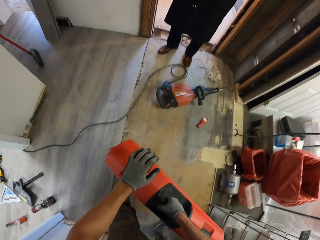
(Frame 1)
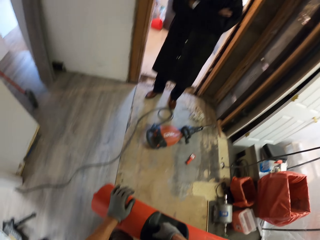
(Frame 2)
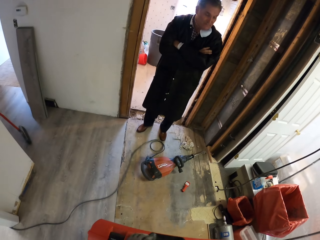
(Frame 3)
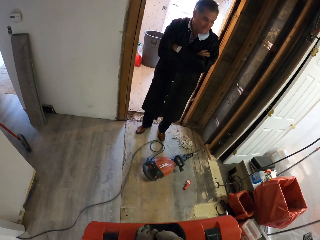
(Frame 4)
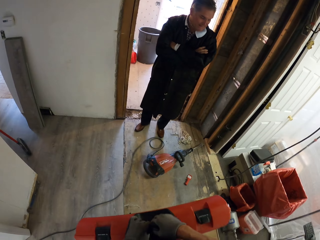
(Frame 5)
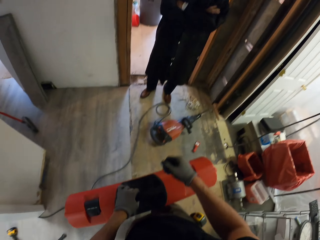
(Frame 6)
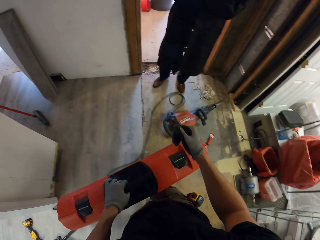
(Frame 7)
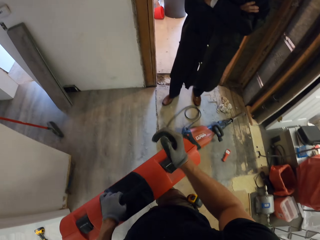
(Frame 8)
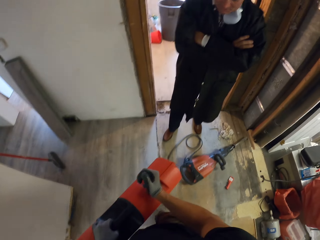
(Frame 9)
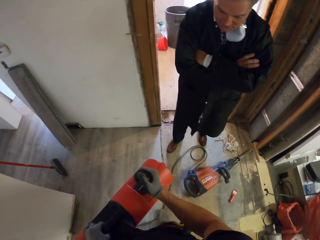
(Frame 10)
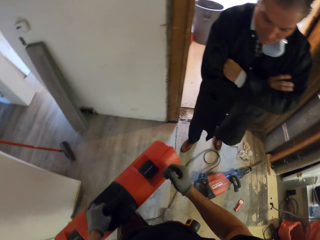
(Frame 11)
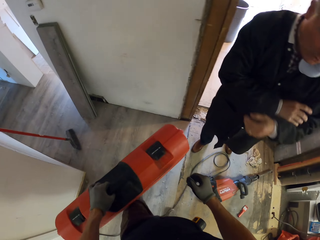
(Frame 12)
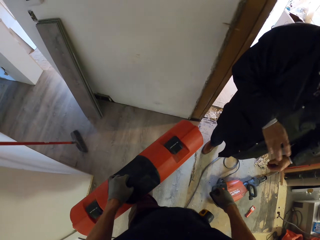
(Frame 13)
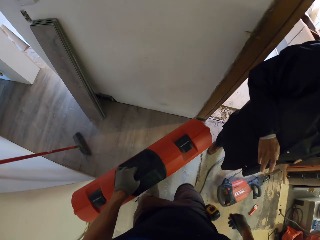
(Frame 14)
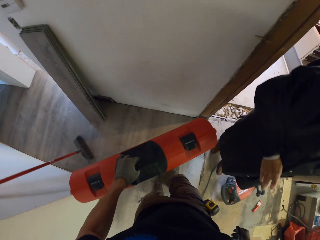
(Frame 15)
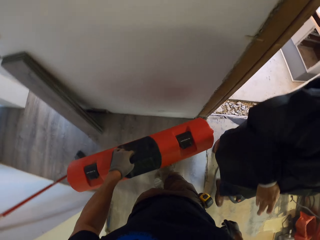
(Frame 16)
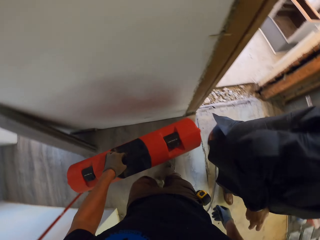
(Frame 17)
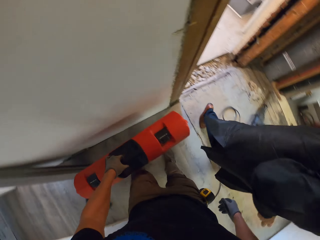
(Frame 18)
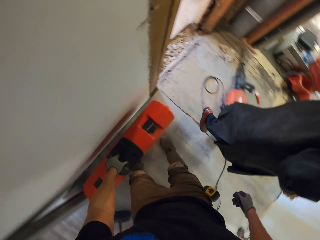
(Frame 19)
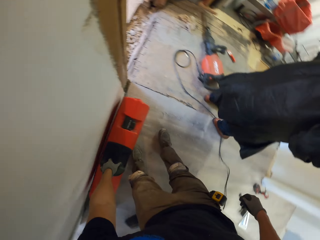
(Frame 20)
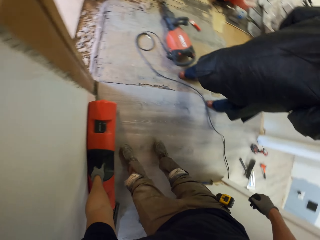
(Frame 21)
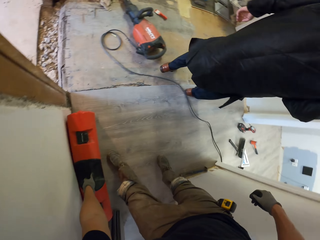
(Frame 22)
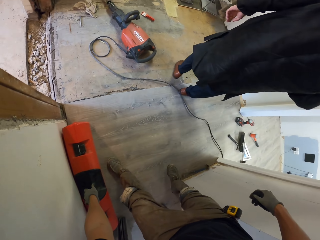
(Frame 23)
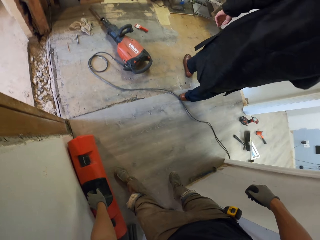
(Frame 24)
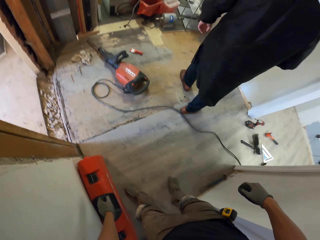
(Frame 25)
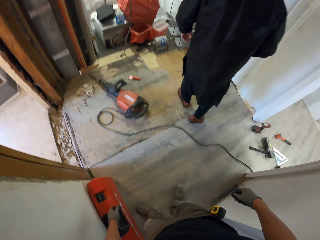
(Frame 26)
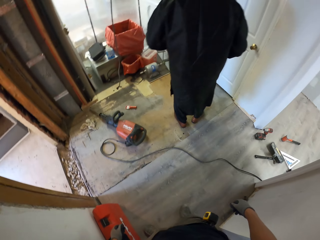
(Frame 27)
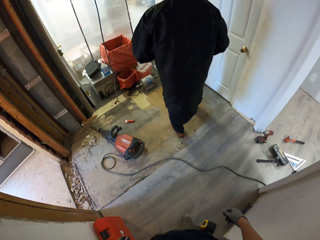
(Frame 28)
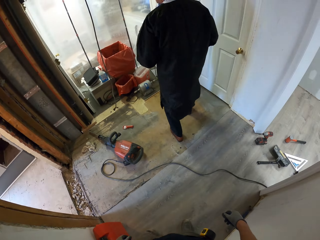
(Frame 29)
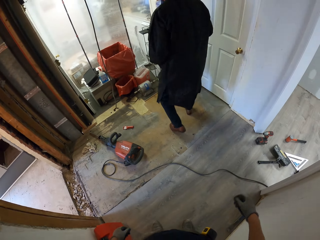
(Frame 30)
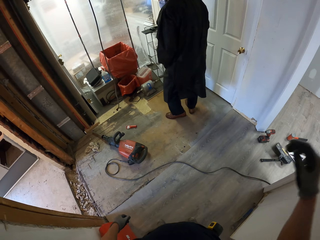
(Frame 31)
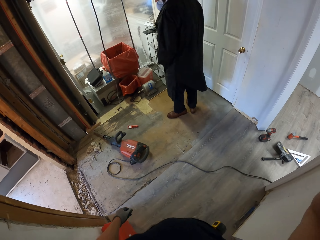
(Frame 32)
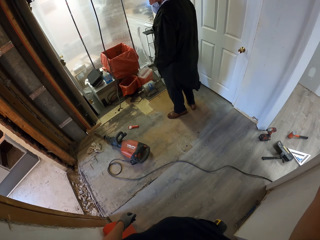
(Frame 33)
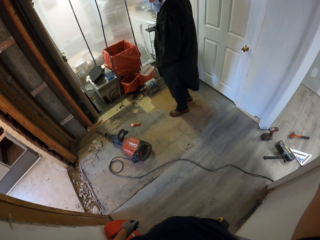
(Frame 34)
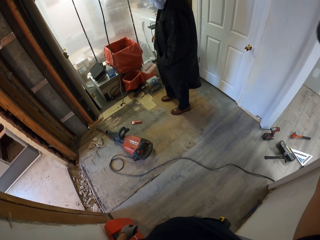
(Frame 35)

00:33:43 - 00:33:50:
The camera wearer takes the tool box and carries the box. They look at a man. The man walks in the house. The camera wearer walks in the house. They put the tool box on the floor. They look at the man.
